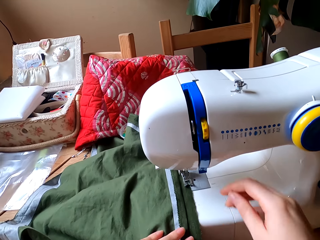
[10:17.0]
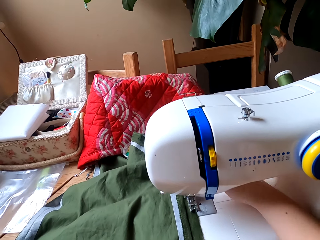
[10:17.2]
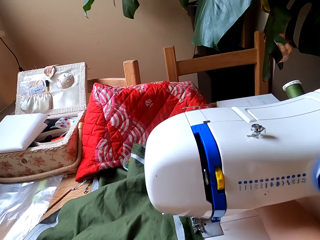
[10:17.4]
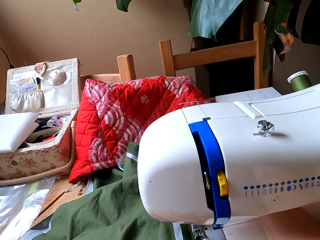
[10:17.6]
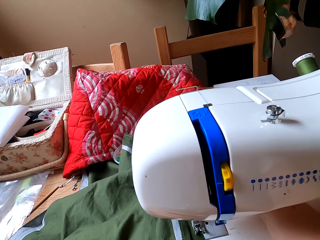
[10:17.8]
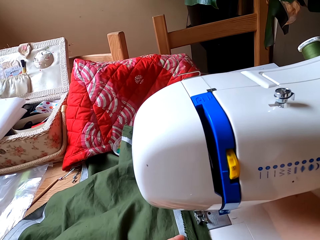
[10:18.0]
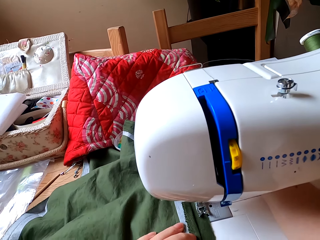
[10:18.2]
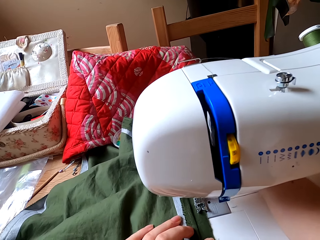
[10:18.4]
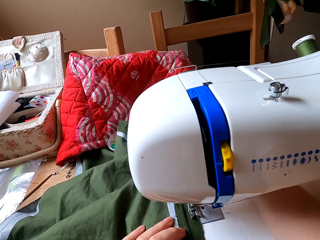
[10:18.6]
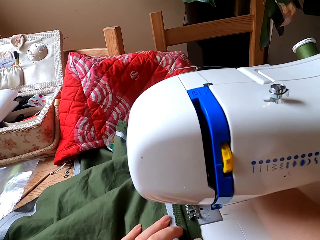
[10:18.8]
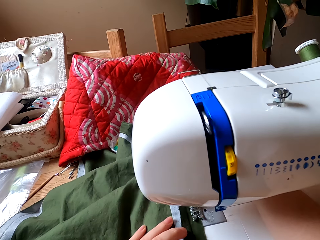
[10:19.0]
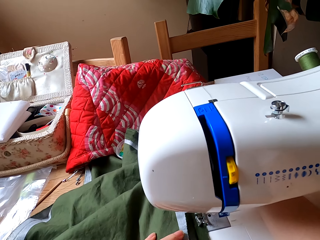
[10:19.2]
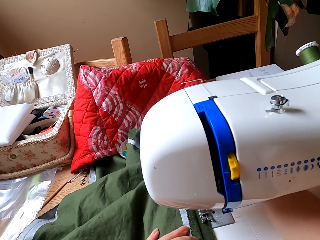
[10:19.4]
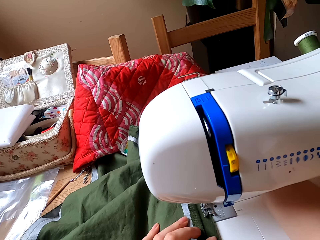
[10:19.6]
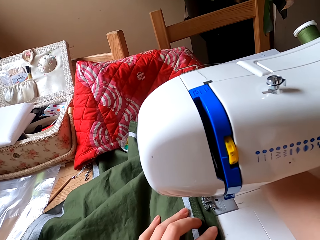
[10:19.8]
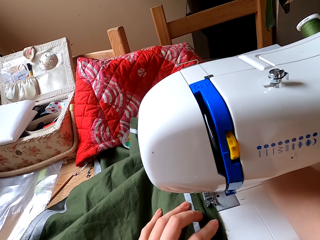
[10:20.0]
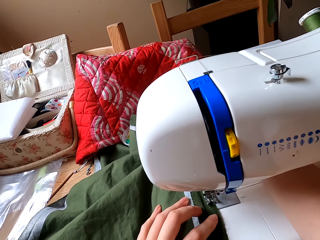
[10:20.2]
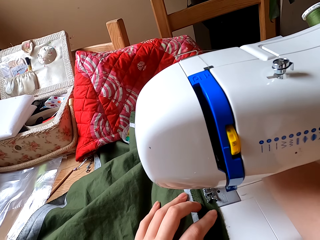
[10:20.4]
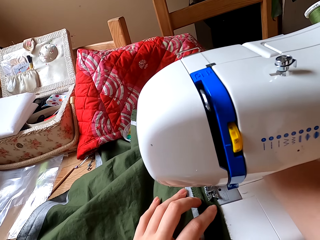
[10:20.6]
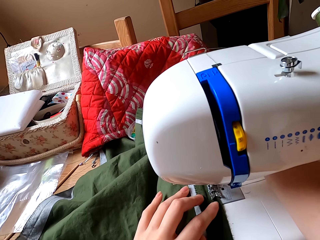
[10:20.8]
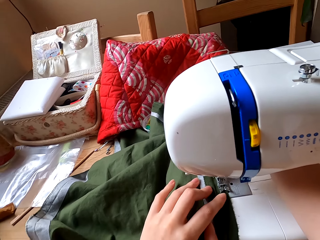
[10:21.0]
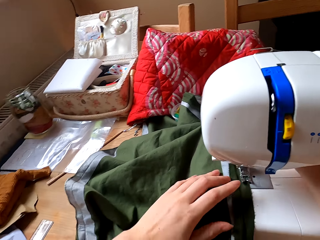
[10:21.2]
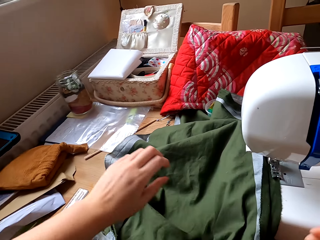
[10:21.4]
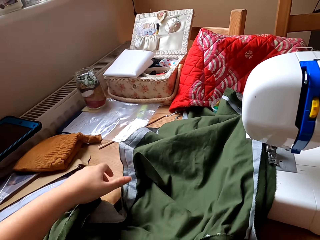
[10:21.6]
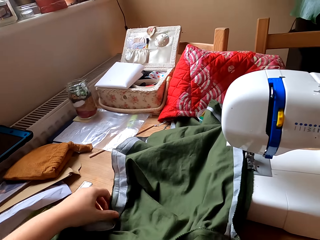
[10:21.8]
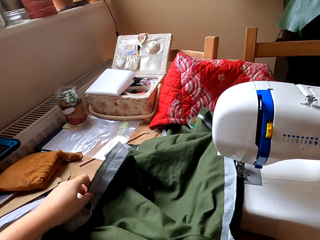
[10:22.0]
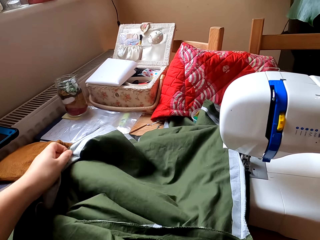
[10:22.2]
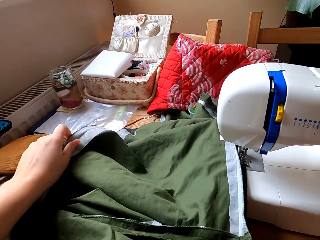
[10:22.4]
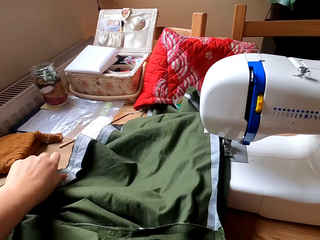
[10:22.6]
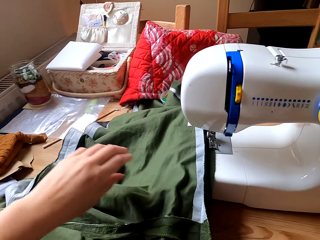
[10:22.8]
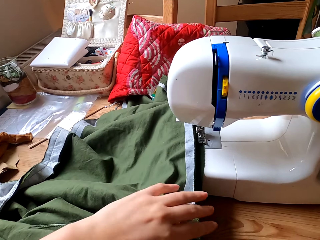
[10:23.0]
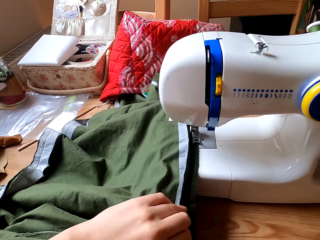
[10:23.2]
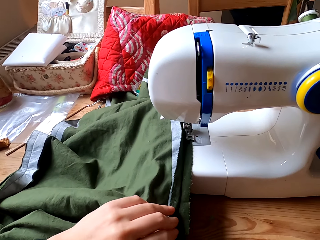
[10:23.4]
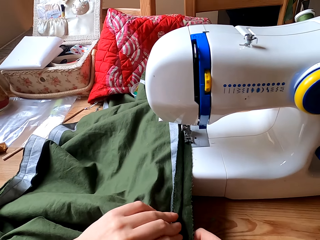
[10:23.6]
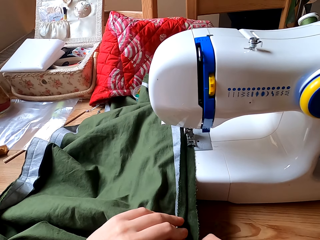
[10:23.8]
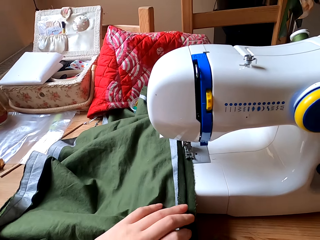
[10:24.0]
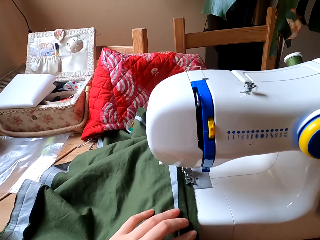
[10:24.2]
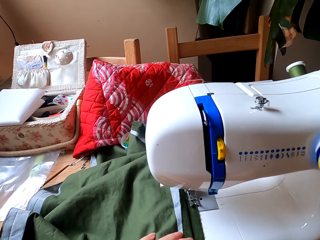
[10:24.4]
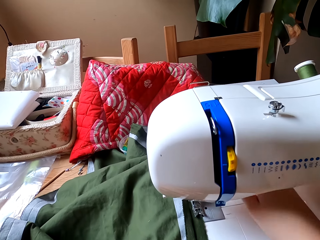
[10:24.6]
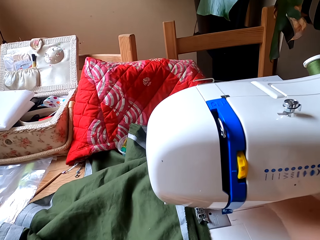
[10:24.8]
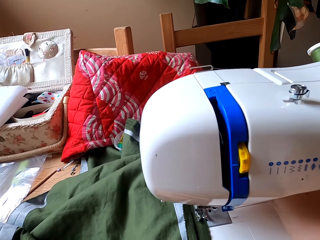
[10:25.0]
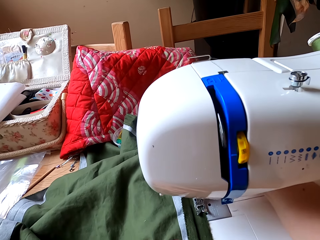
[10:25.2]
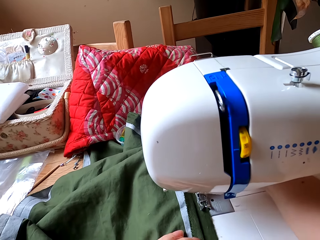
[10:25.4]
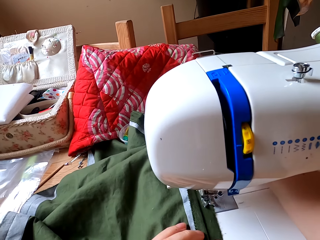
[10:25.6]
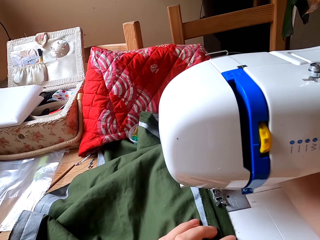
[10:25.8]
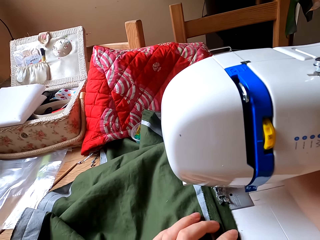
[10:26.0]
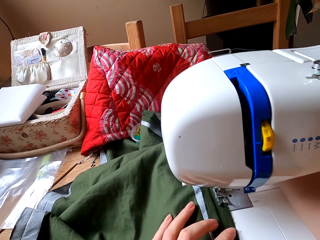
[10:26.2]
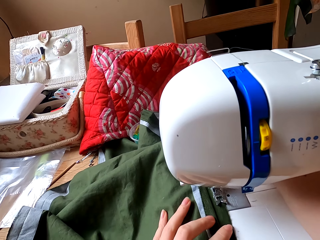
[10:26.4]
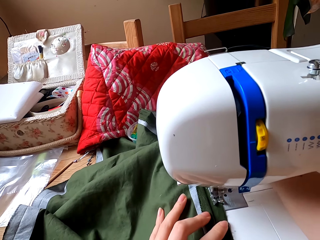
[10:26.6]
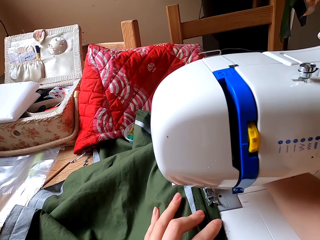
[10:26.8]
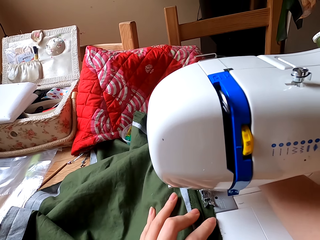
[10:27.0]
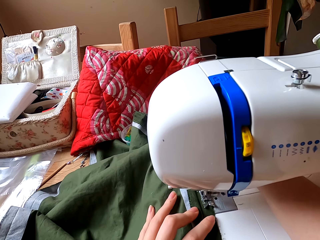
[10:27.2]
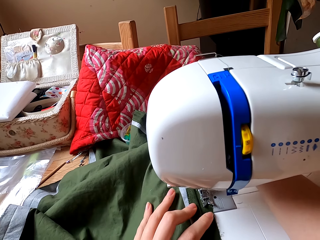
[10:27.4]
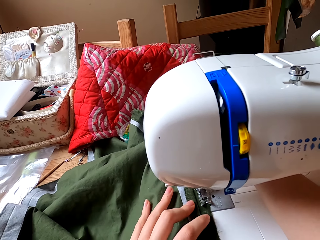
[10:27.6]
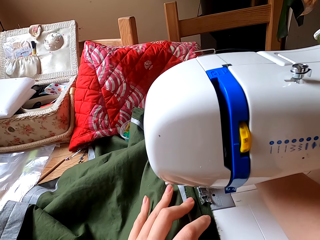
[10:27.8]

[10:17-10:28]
The camera wearer sews the cloth with the sewing machine. They straighten the cloth with both hands. They sew the cloth with the sewing machine.

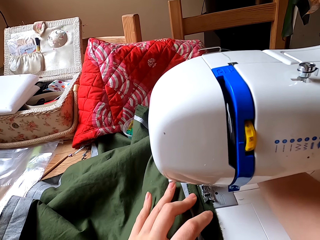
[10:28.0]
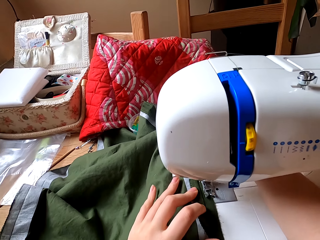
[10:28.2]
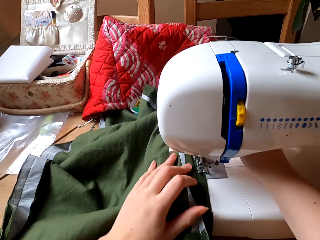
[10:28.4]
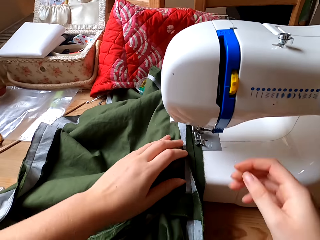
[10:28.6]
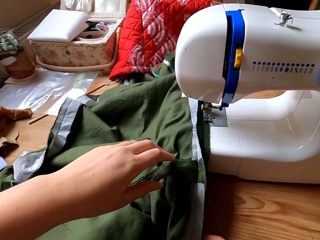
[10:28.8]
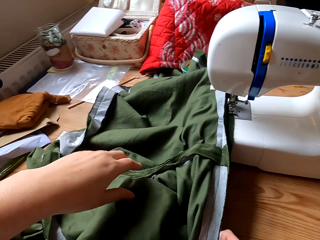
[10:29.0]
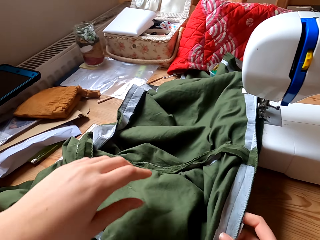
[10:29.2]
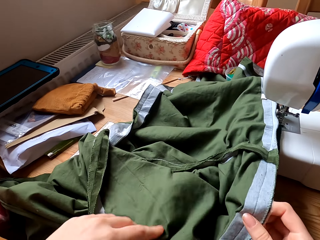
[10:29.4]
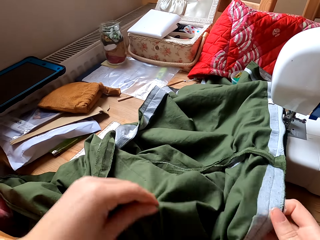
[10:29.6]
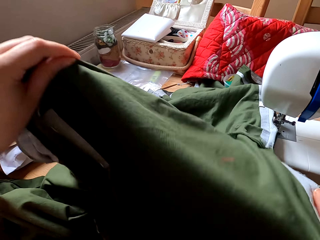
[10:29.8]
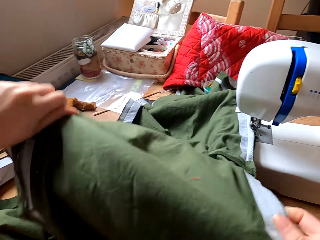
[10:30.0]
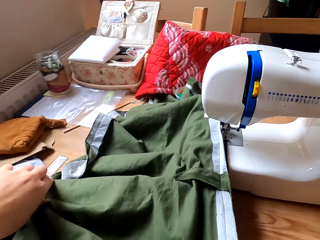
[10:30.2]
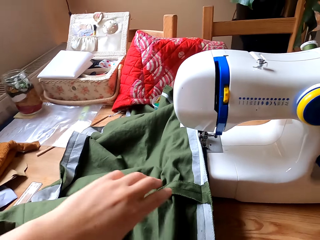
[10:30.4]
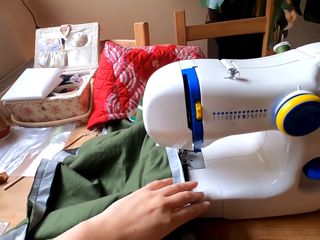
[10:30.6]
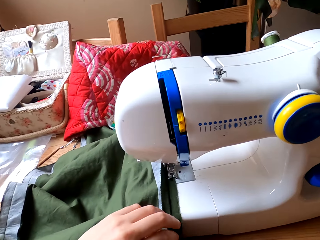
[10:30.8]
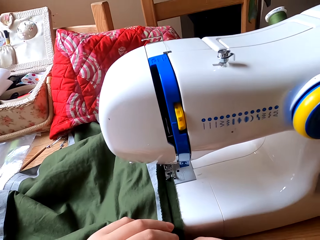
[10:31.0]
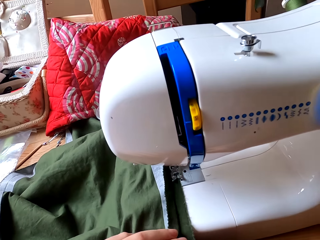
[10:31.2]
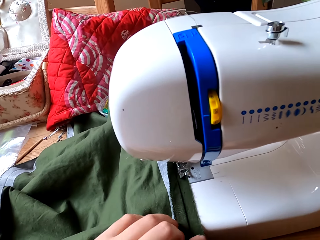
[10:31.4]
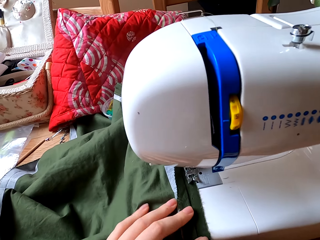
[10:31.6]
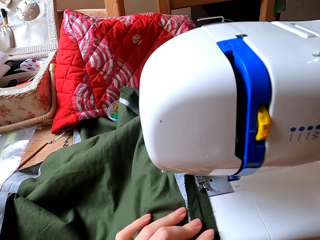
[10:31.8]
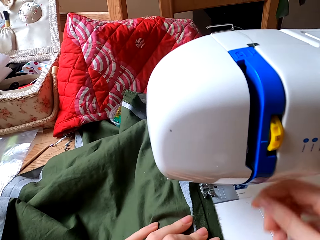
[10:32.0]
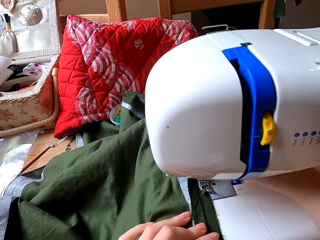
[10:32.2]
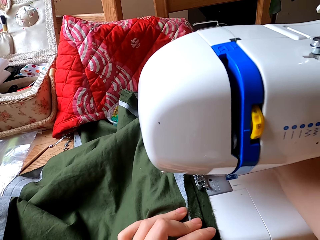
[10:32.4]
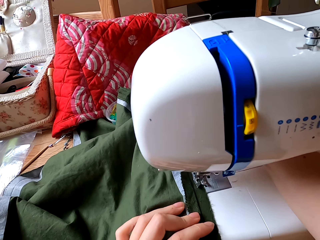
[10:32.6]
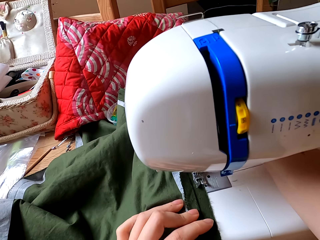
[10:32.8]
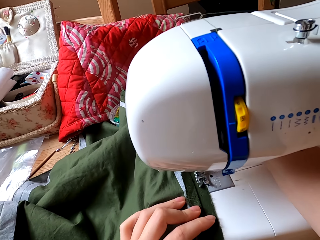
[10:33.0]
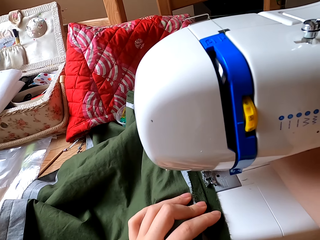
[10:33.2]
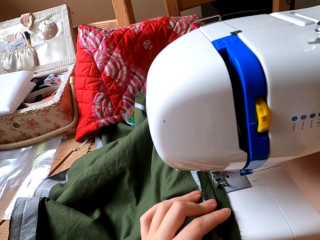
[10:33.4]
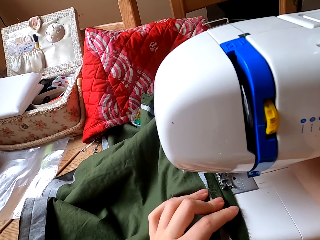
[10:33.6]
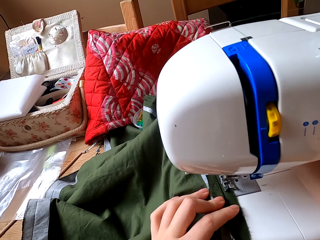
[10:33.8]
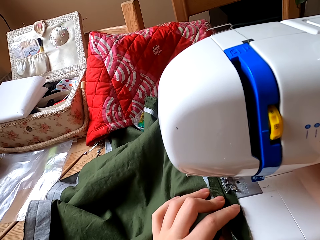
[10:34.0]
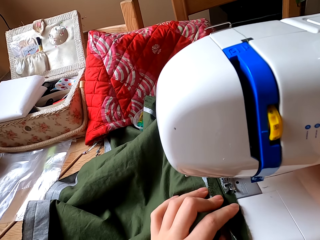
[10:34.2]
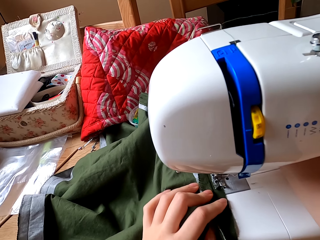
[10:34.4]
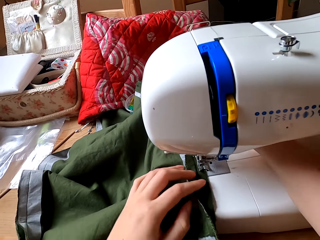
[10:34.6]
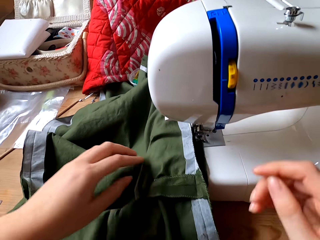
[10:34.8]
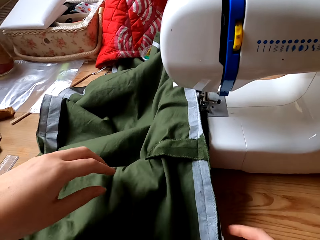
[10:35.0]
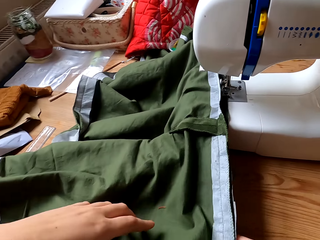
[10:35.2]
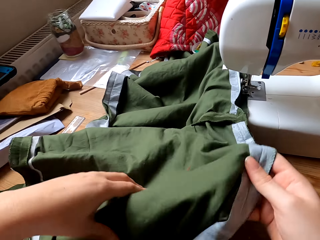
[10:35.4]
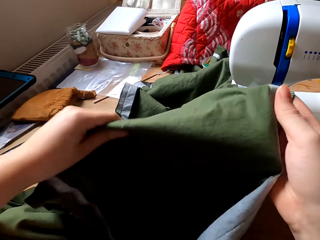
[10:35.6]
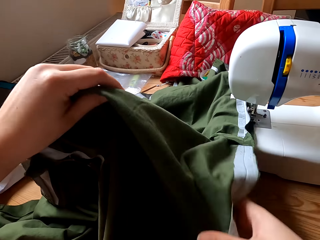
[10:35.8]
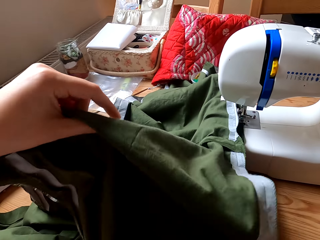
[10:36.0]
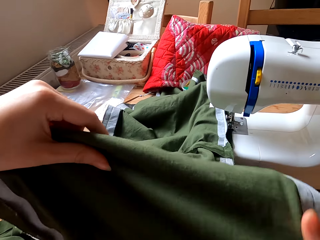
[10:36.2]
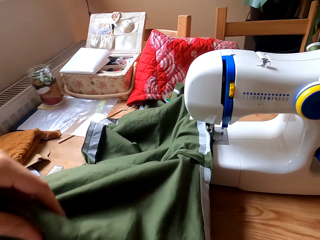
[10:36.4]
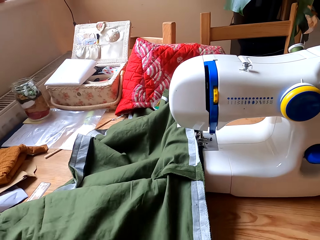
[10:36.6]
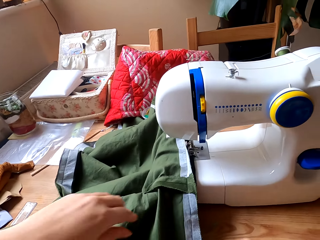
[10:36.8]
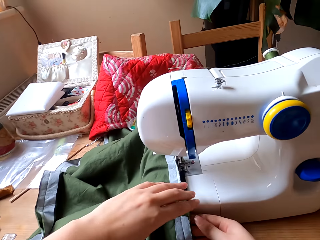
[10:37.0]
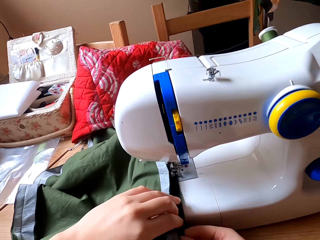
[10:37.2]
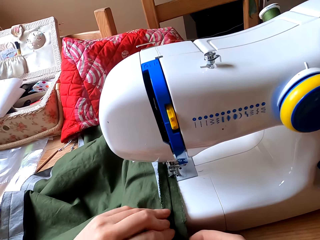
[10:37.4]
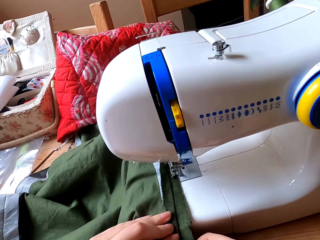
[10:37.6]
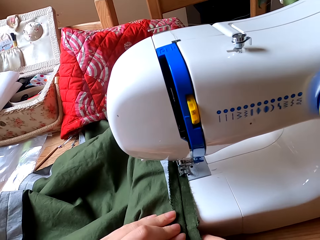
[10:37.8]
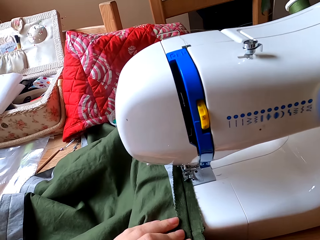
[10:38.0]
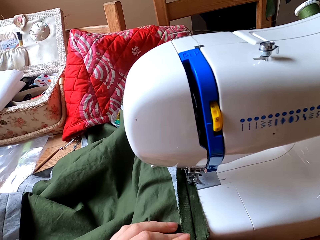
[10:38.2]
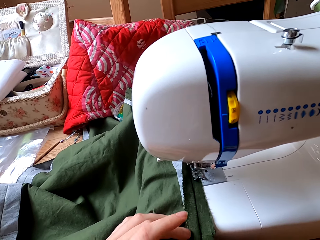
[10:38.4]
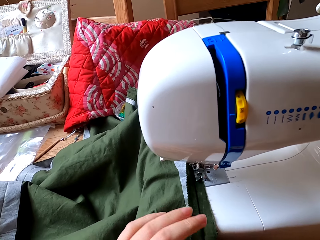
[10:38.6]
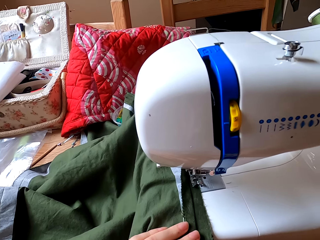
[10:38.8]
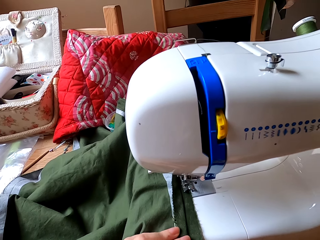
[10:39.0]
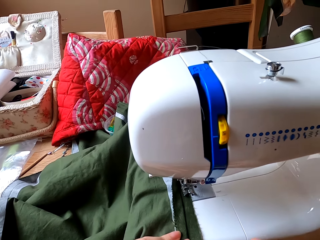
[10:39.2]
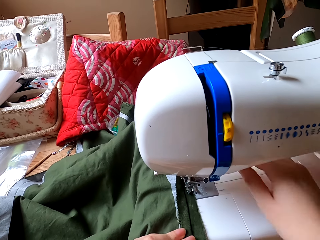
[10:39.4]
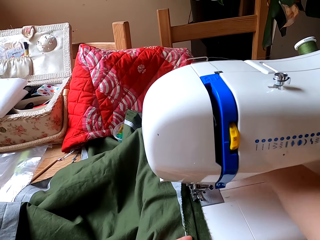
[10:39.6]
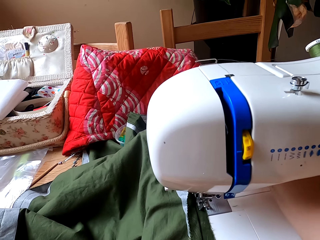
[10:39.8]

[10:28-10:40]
The camera wearer straightens the cloth with both hands. They sew the cloth with the sewing machine. They straighten the cloth with both hands.
